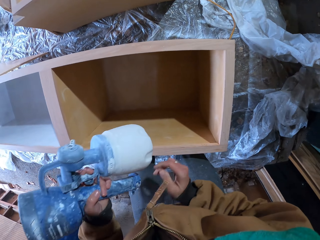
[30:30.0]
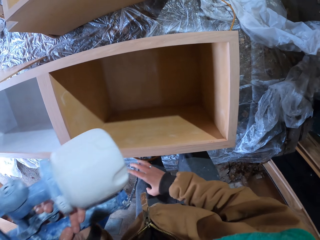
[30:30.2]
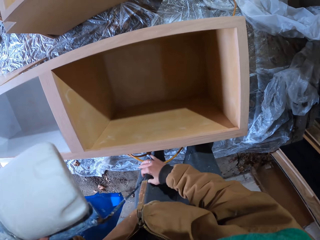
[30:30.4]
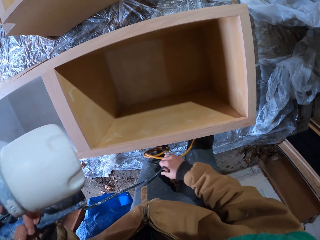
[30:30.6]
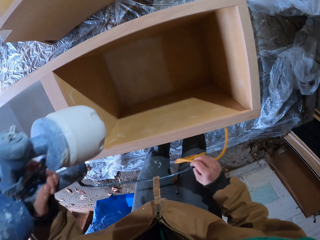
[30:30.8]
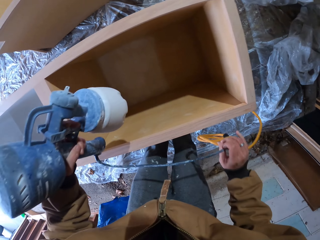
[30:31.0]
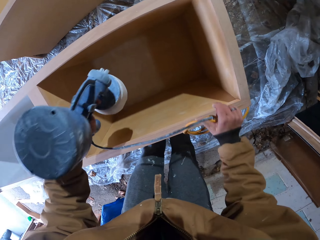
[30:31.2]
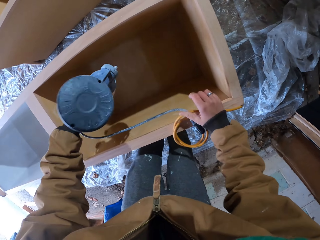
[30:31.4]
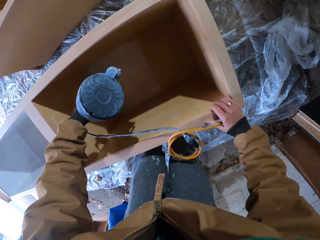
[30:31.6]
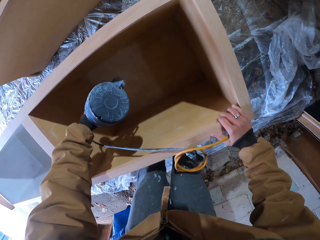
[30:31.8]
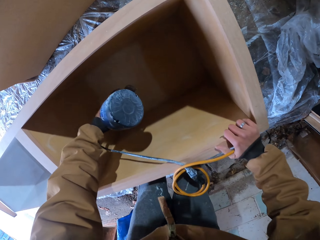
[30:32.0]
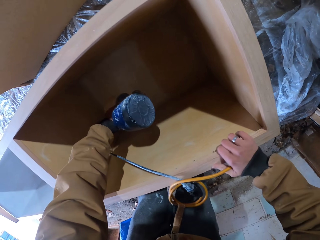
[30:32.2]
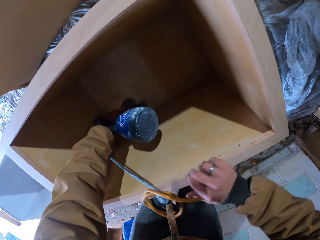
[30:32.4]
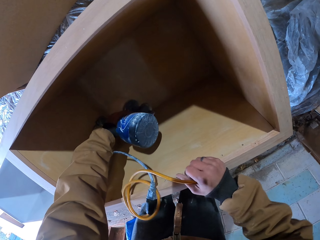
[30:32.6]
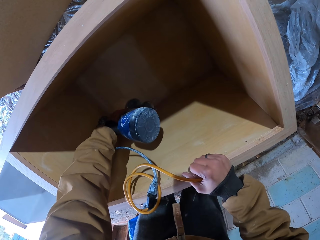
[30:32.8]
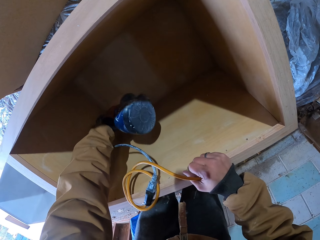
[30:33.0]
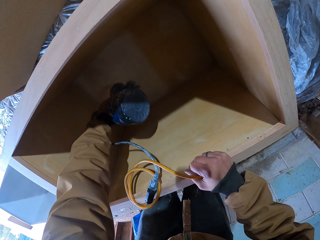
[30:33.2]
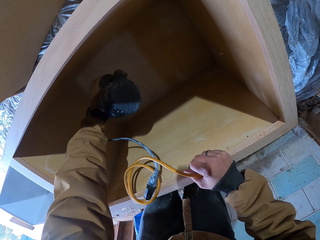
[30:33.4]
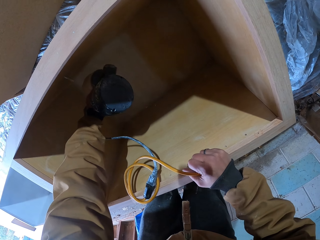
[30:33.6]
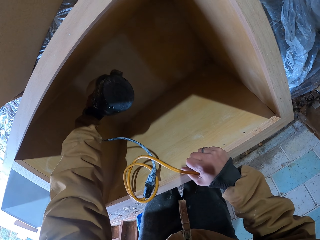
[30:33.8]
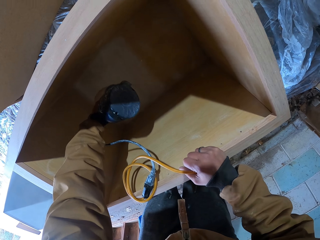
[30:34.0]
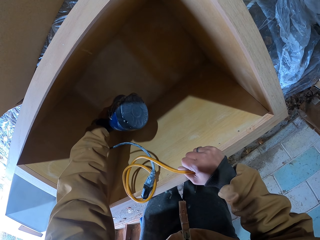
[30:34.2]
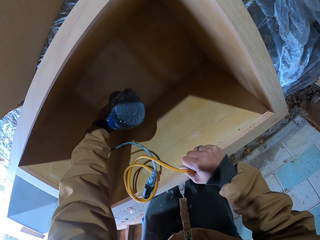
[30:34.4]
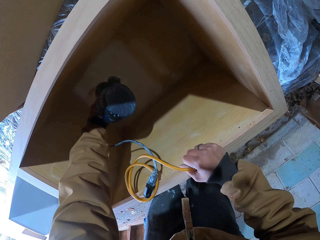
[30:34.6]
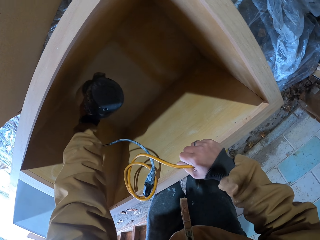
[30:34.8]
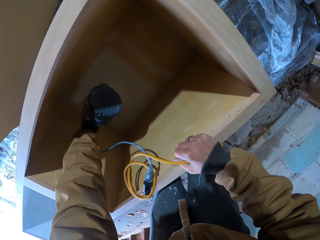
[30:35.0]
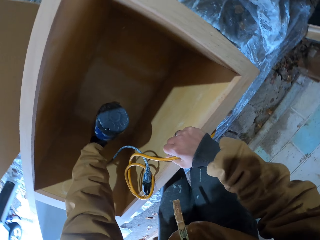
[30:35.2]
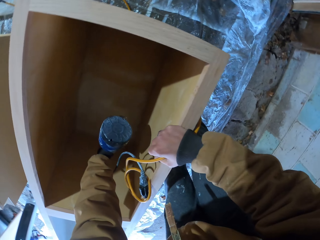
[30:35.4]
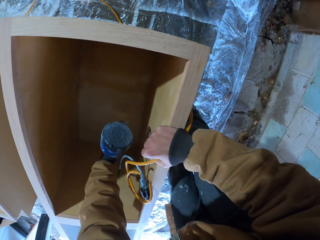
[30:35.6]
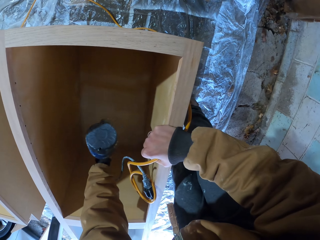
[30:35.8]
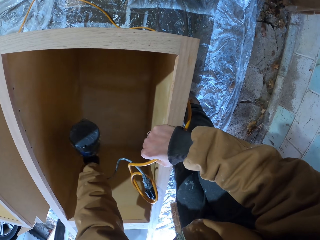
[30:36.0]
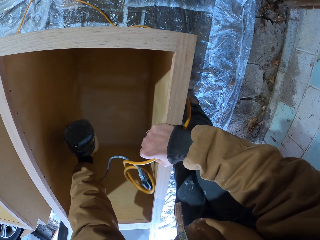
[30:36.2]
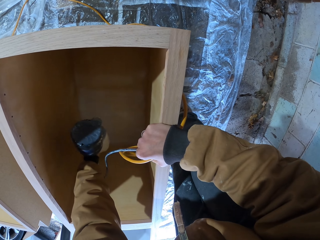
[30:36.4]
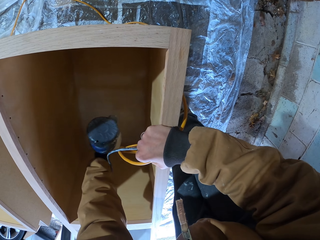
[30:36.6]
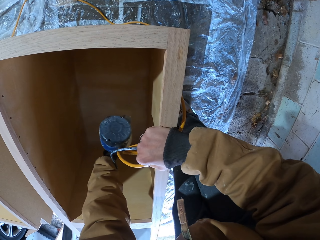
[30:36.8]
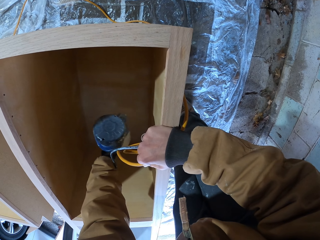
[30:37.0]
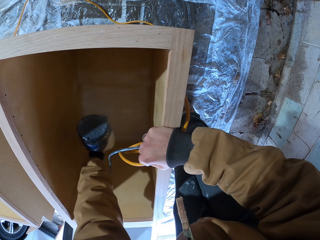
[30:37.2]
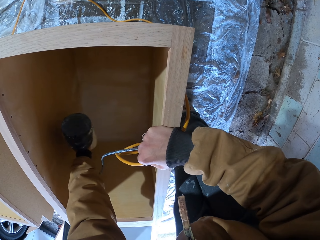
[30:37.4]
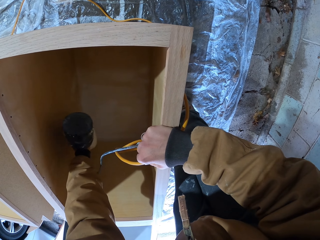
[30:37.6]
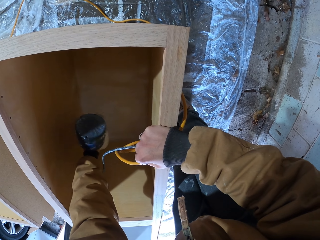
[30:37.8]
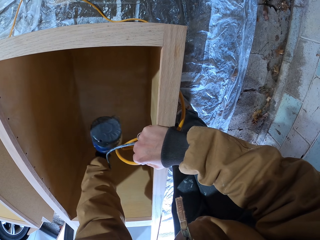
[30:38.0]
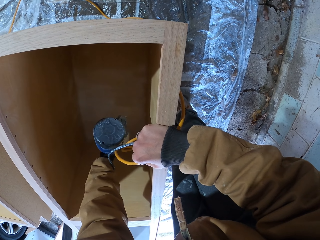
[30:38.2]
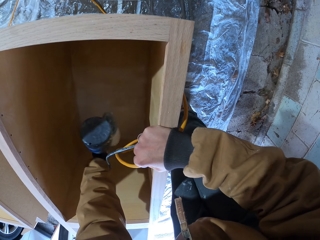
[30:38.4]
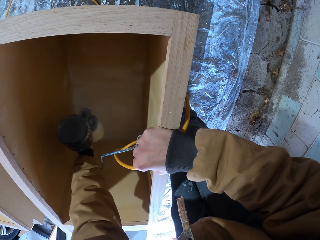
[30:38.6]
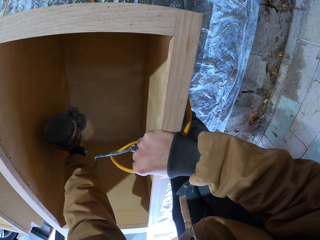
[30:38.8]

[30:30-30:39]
The camera wearer lets go of the spray gun cable. He hands the spray gun from the right hand to the left hand. He holds the cable with the right hand. He holds on to the cabinet with the right hand. He moves his hand on the cabinet. He sprays paint inside the cabinet with the spray gun.

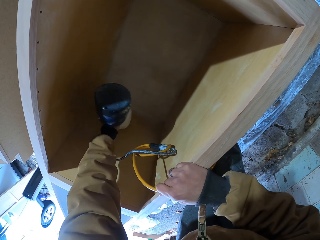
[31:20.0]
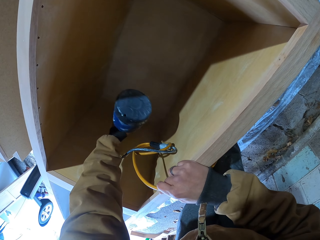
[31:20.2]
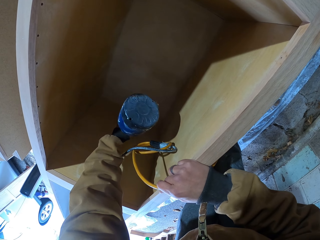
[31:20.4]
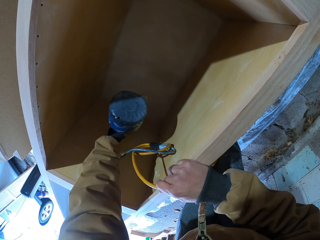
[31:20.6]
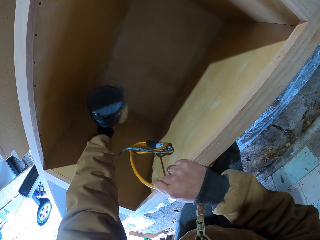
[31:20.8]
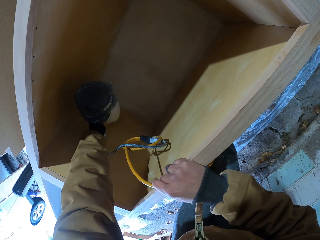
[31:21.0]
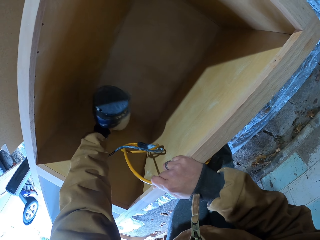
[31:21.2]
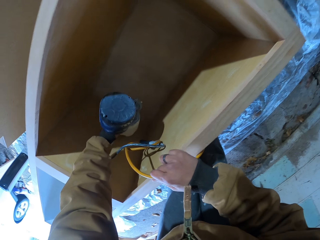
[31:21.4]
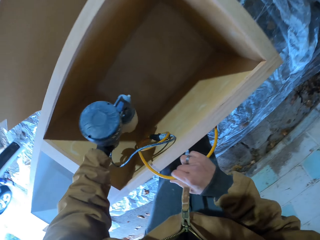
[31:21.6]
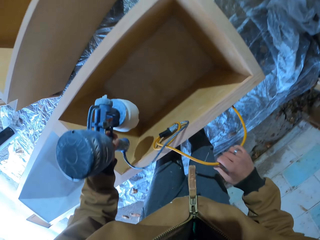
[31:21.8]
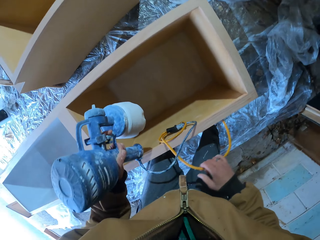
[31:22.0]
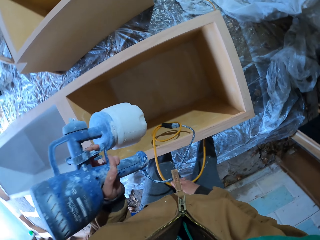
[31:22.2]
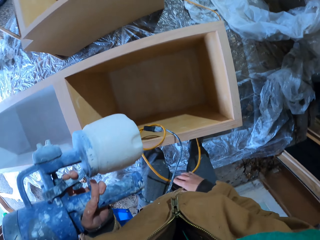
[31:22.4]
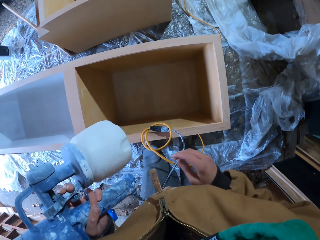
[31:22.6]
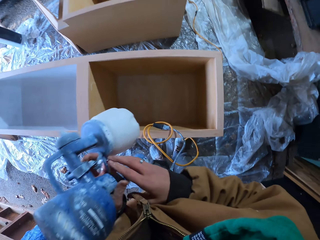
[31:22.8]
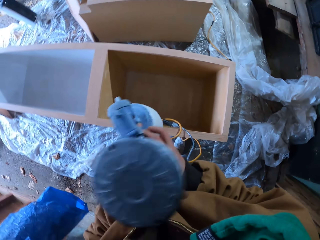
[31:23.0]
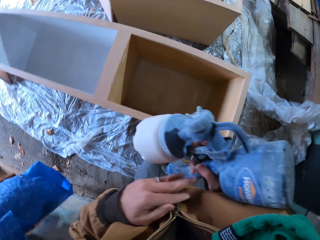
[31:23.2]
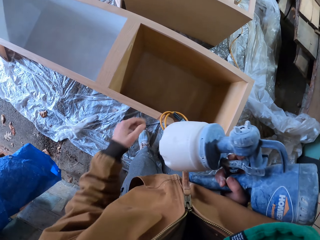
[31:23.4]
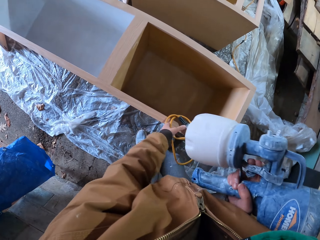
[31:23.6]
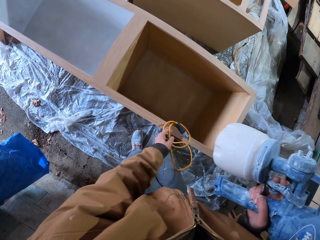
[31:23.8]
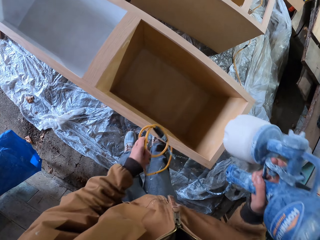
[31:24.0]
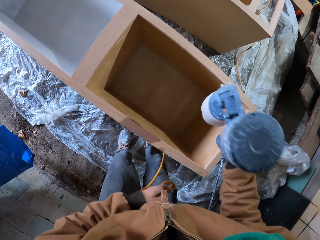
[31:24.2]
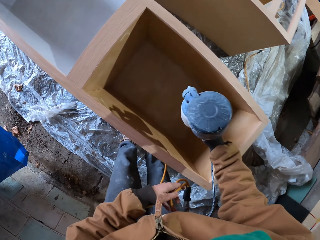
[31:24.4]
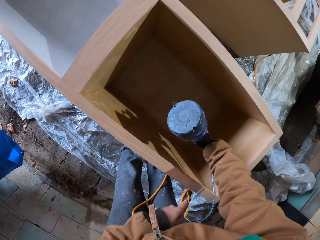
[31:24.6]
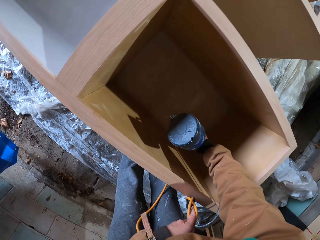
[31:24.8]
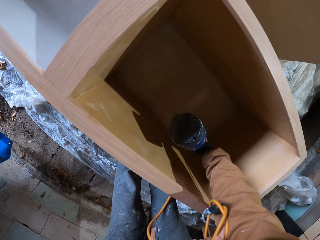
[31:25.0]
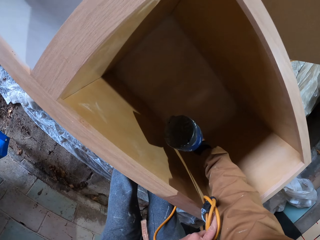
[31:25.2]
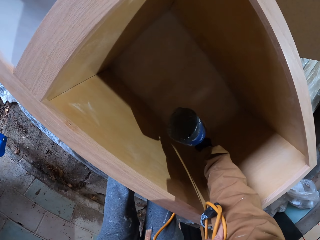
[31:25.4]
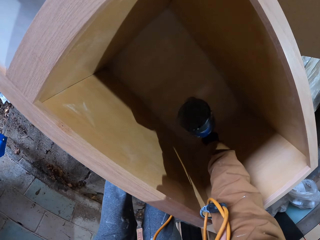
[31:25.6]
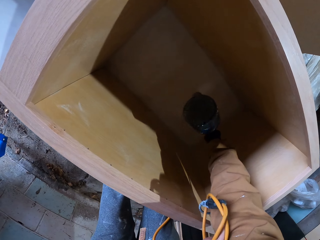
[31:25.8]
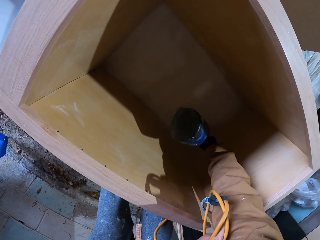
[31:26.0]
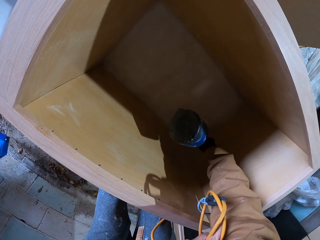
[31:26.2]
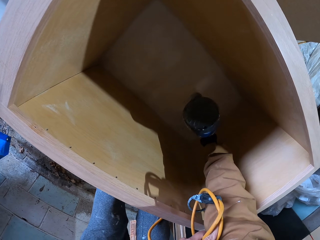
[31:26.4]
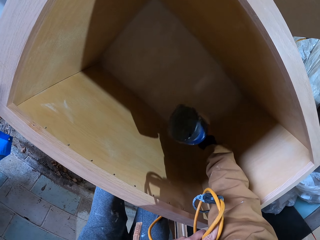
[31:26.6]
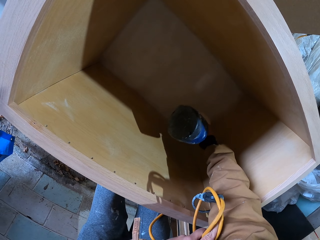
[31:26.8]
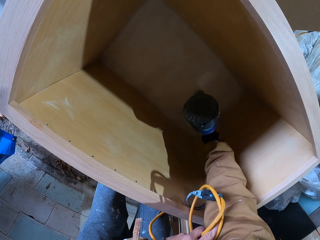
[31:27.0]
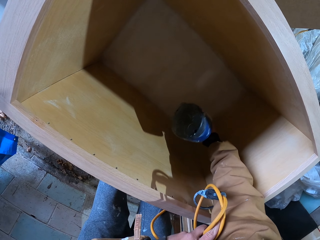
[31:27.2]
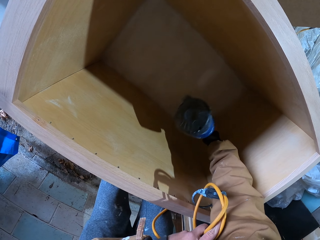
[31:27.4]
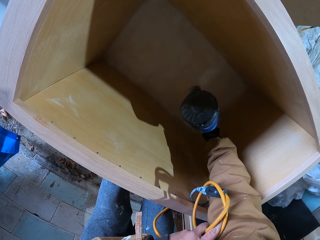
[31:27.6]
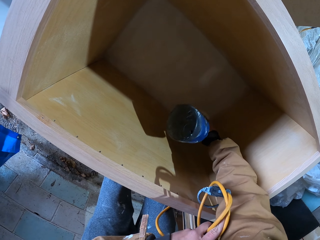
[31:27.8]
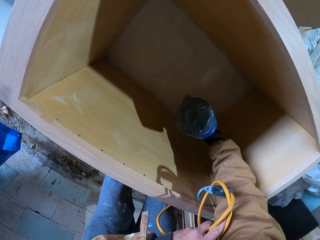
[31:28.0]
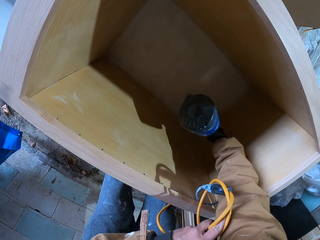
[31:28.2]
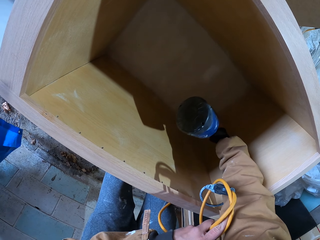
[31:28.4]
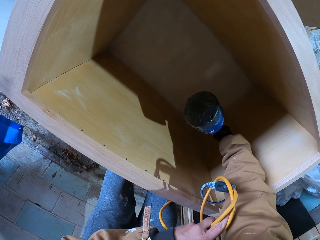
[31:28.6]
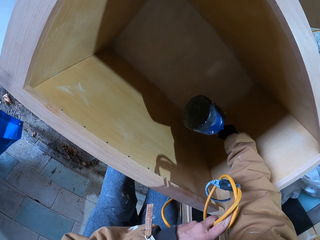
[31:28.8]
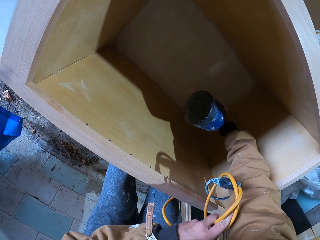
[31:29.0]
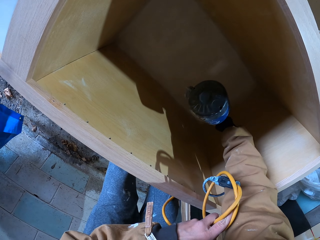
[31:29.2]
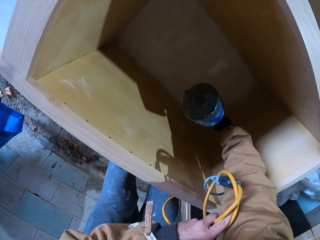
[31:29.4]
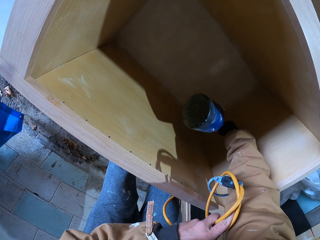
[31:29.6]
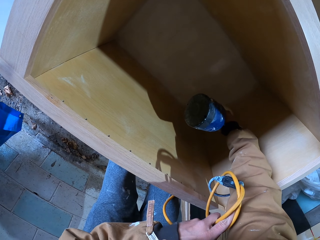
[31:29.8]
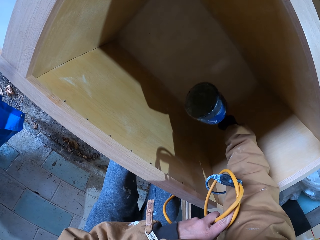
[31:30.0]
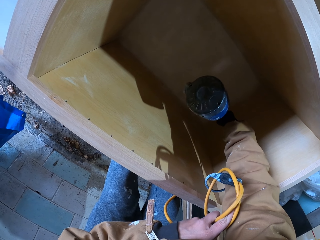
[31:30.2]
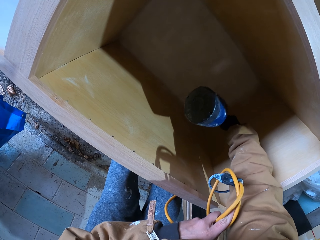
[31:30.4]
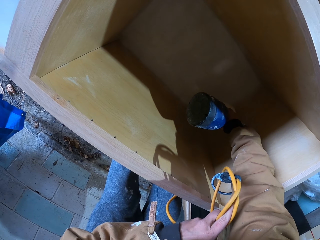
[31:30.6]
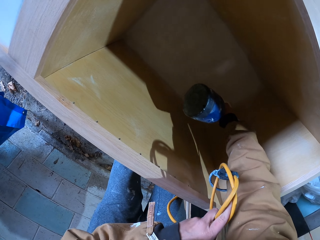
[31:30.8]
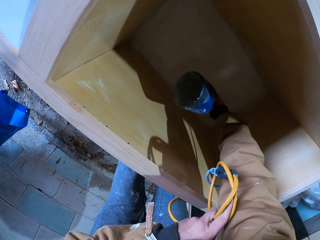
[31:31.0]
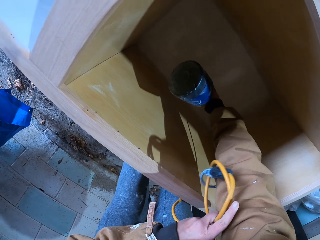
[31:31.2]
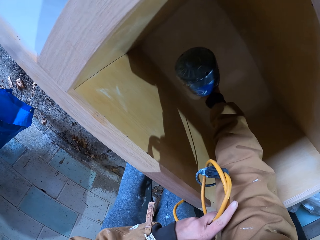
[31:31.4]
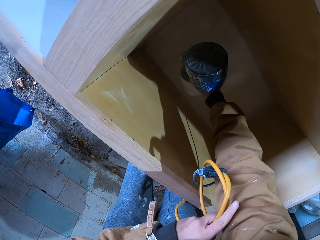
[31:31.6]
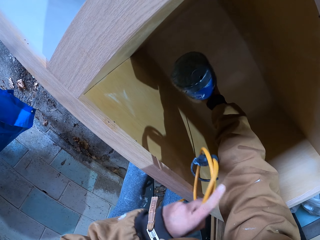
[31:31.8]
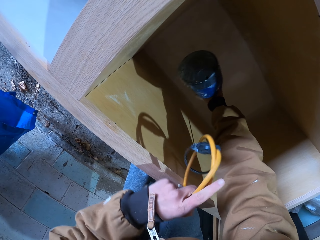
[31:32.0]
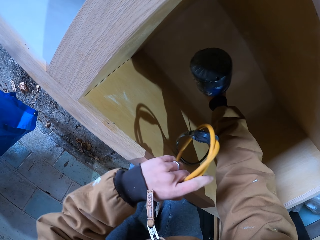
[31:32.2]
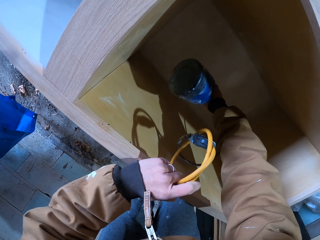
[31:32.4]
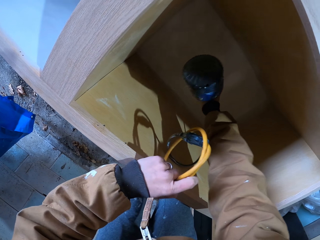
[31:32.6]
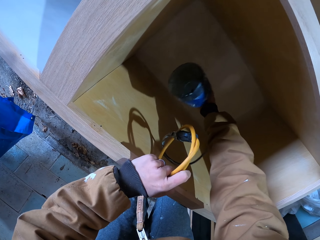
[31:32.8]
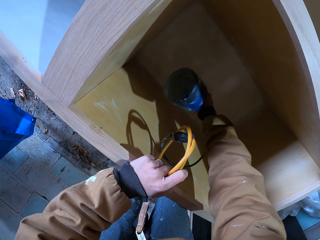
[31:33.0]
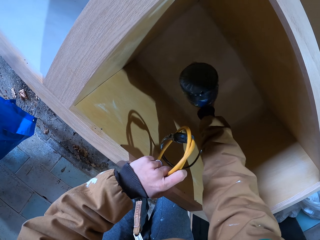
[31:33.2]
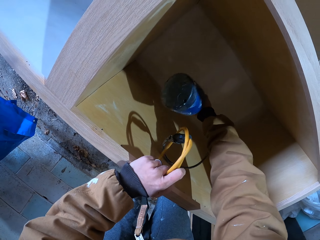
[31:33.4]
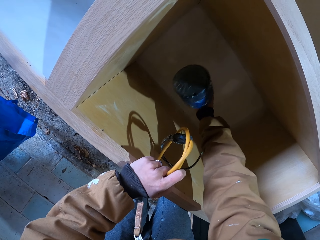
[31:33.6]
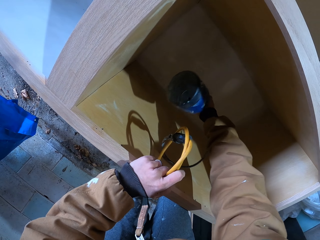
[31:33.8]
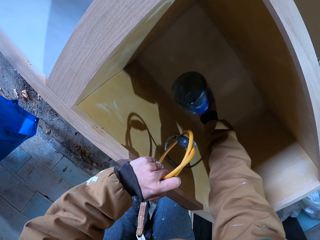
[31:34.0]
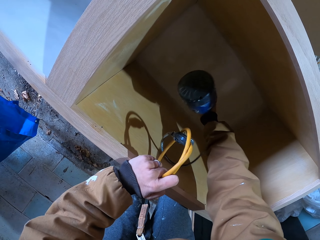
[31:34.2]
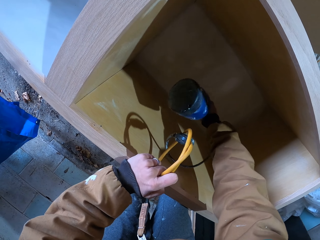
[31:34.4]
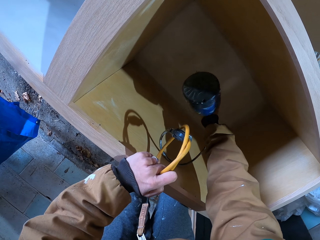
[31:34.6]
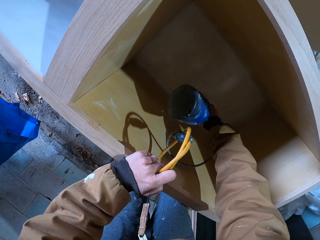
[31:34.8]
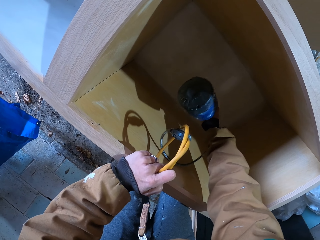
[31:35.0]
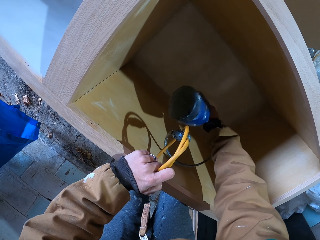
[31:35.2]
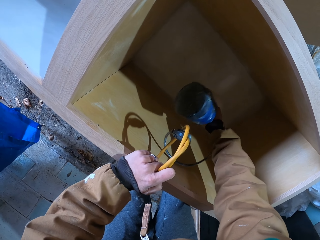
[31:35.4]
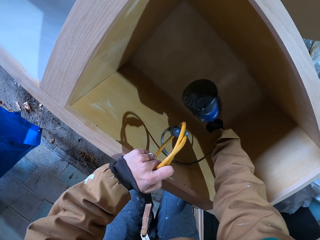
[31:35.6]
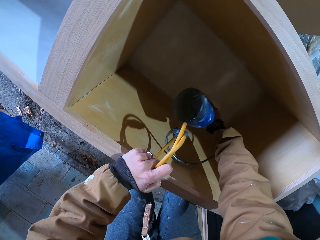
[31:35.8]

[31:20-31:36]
The camera wearer lifts the spray gun from the cabinet. He lets go of the spray gun cable. He hands the spray gun from the left hand to the right hand. He holds the spray gun cable with the left hand. He lowers the spray gun into the cabinet. He sprays paint inside the cabinet with the spray gun. He rests his hand on the cabinet.
